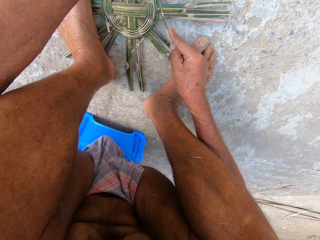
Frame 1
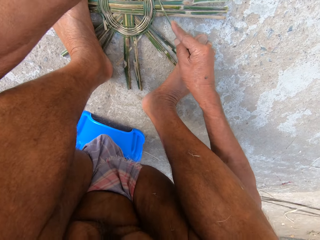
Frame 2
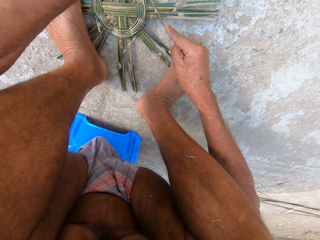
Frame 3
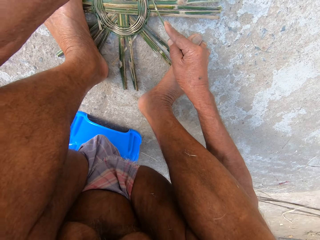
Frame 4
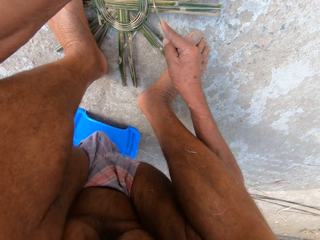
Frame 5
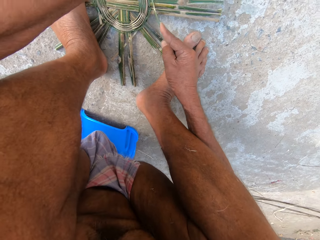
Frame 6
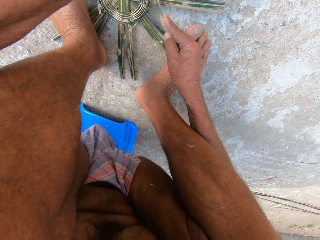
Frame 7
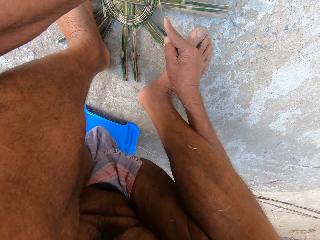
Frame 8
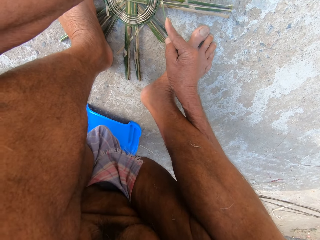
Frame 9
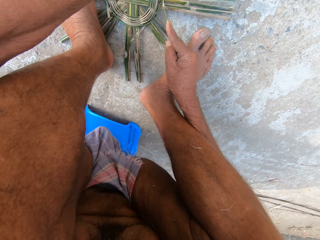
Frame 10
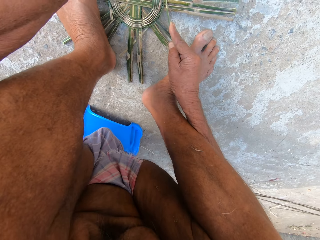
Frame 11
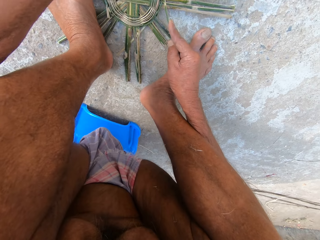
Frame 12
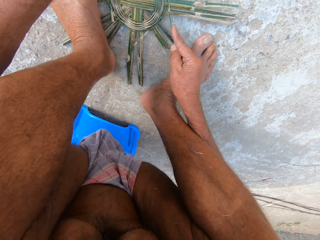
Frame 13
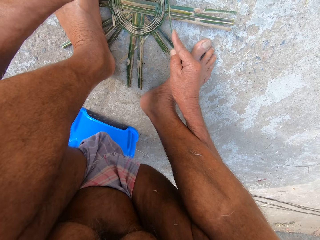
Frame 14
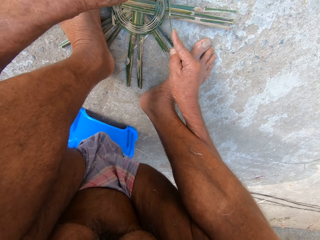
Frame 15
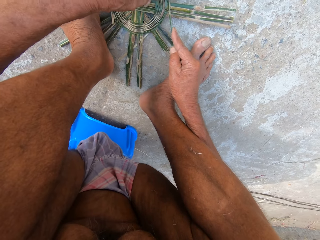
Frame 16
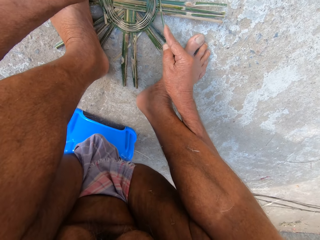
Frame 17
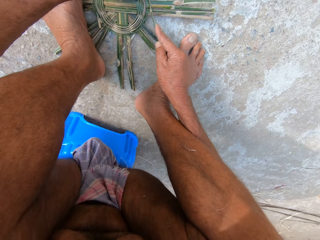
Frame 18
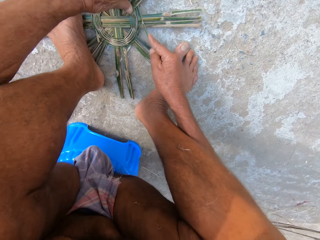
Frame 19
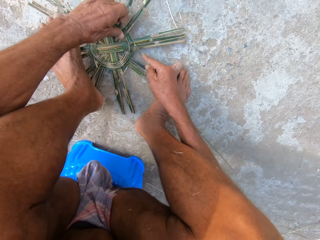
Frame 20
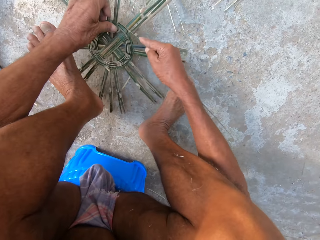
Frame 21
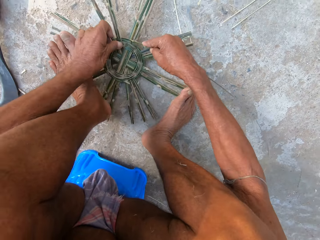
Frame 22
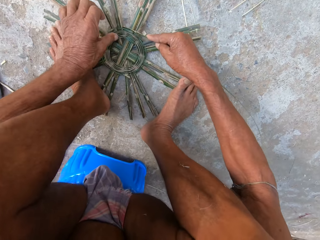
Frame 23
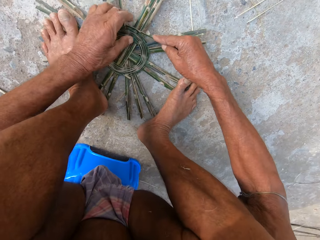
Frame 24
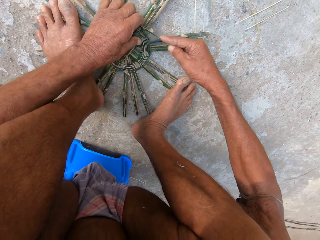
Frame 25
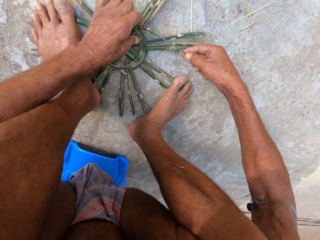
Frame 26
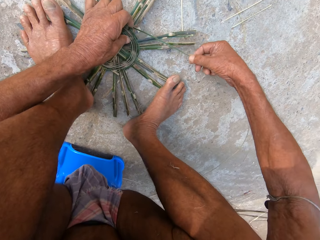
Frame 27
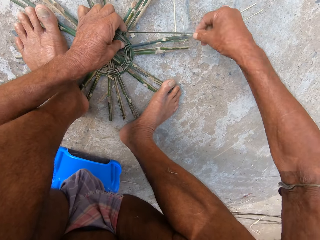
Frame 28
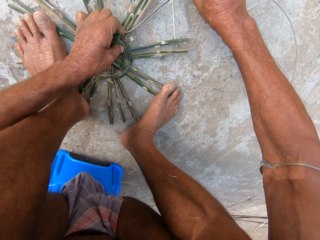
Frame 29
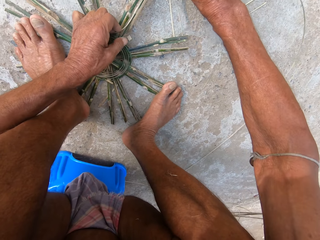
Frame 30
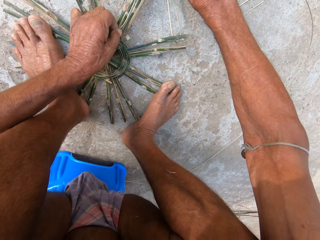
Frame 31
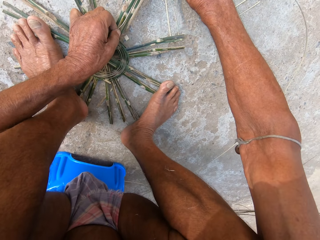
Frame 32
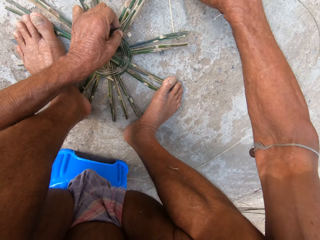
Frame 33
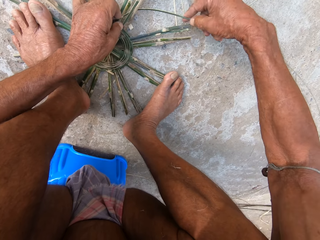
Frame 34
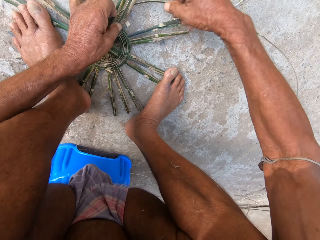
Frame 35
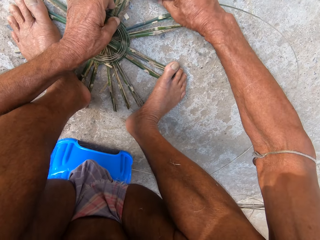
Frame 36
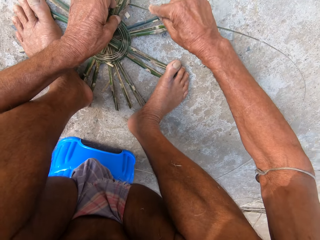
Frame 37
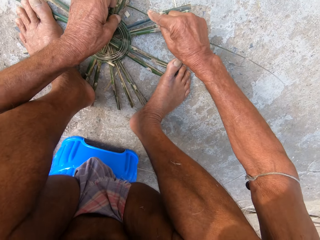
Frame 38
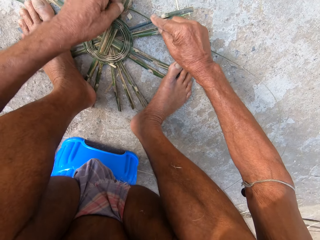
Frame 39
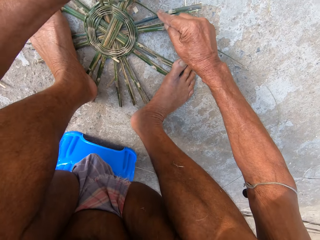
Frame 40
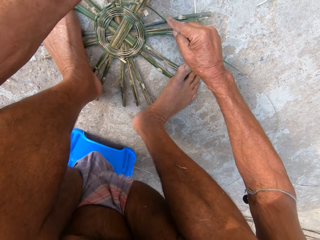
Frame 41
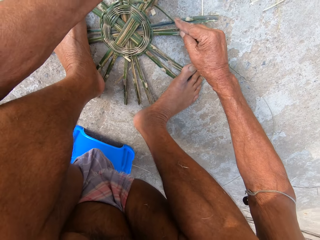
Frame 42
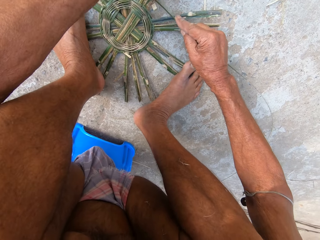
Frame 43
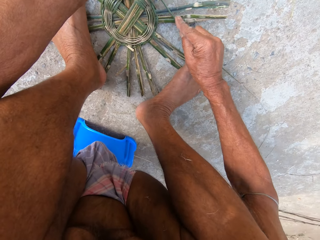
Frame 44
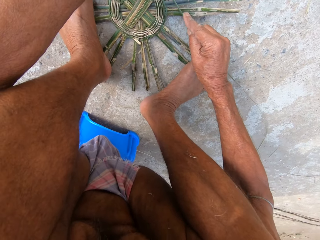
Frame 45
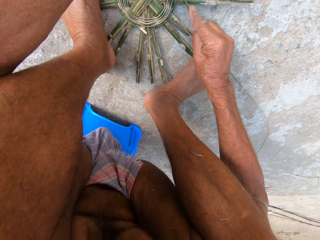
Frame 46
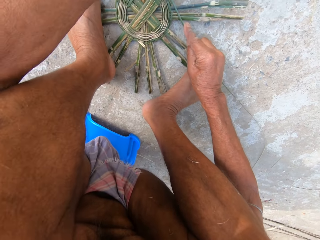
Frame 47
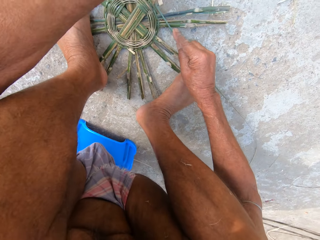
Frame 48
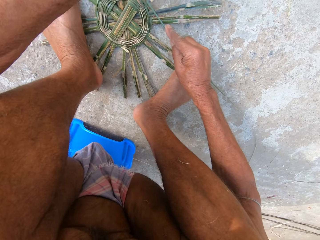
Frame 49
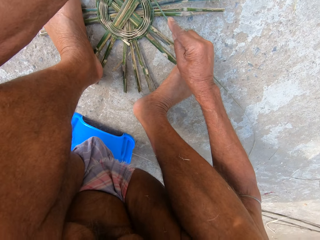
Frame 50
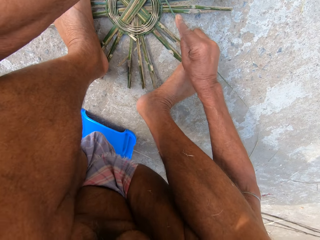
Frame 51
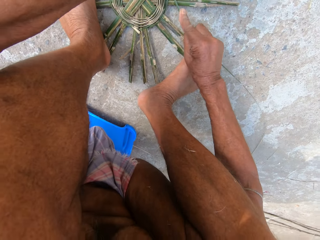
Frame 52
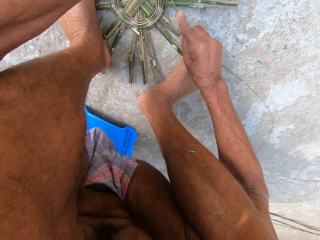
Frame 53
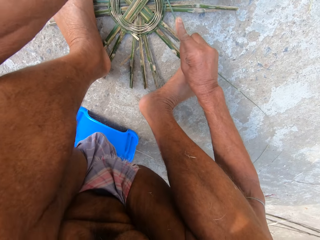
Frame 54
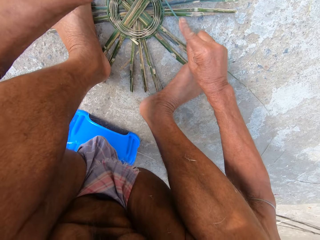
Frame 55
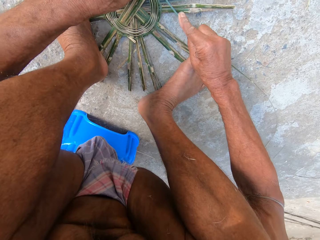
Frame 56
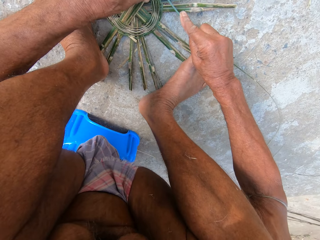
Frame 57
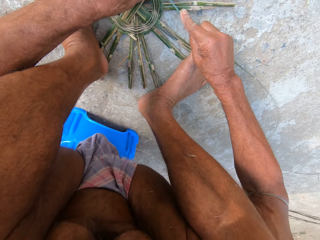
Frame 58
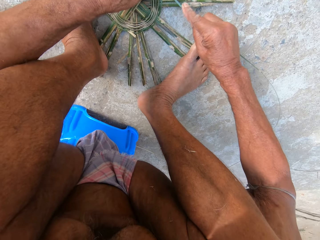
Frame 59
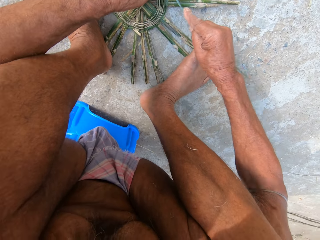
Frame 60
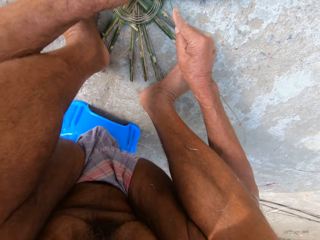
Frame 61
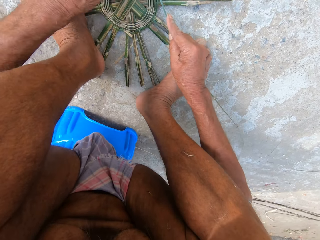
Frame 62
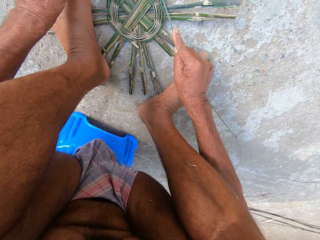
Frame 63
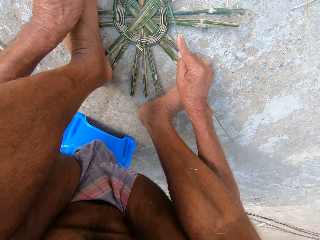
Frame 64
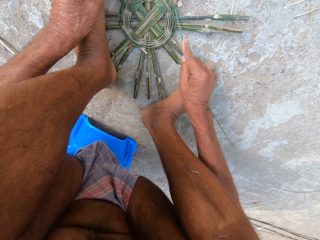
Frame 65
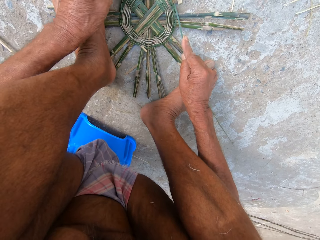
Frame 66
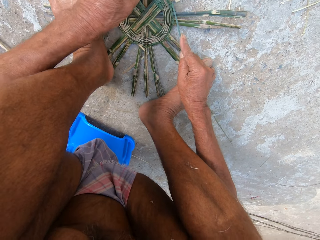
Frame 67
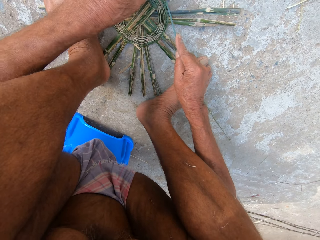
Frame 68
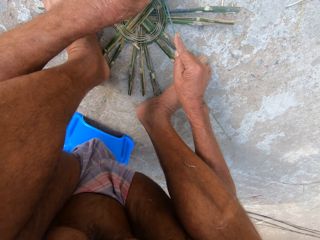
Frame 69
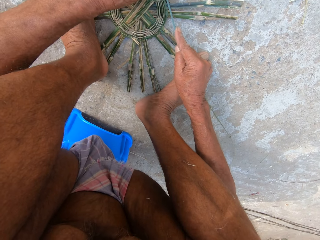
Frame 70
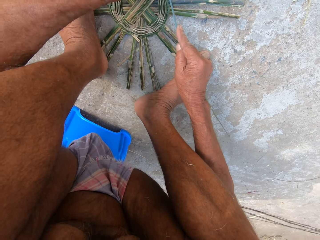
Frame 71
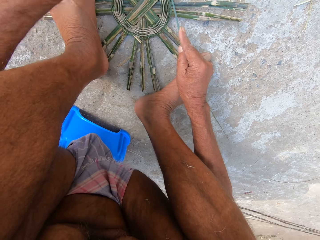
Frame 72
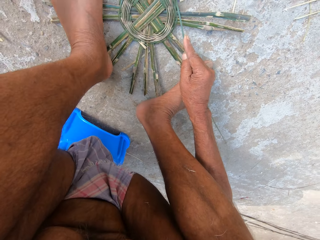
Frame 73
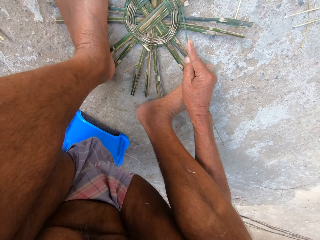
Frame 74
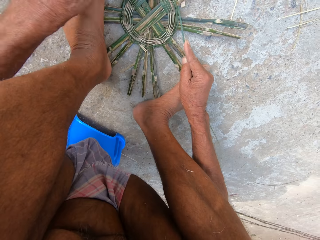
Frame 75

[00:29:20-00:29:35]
The camera wearer turns the bamboo basket on the floor with his left hand. He weaves the bamboo basket on the floor with both hands. He picks up something. He hits something. He weaves something.

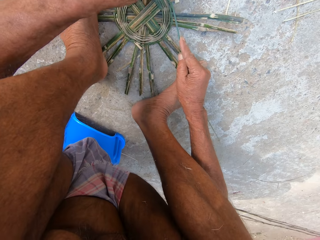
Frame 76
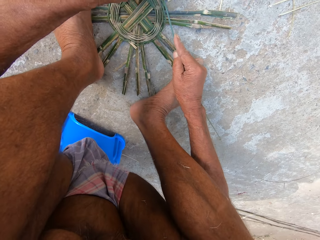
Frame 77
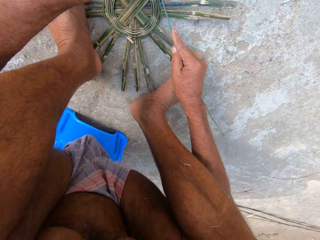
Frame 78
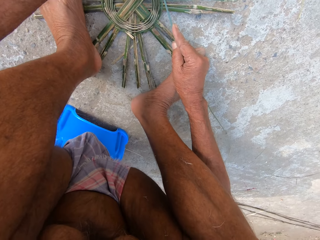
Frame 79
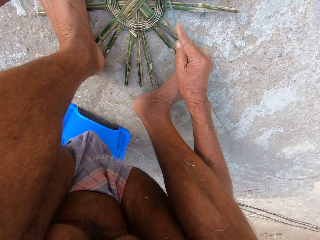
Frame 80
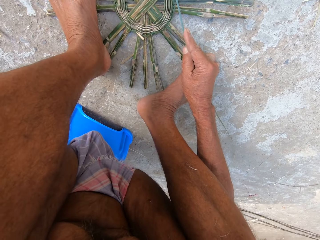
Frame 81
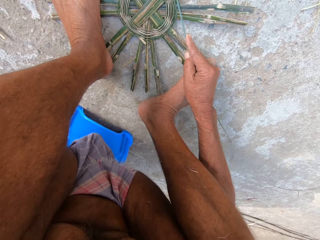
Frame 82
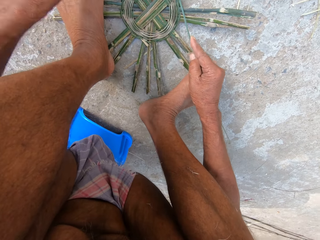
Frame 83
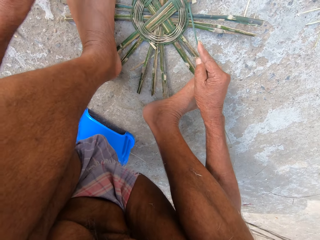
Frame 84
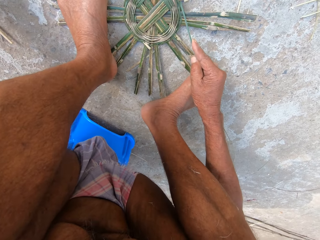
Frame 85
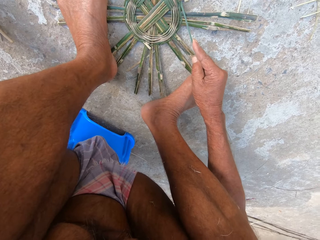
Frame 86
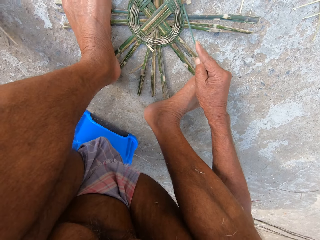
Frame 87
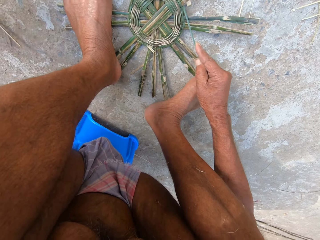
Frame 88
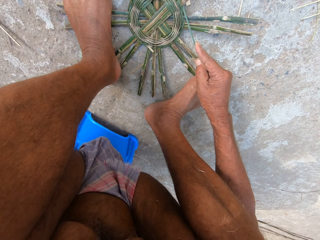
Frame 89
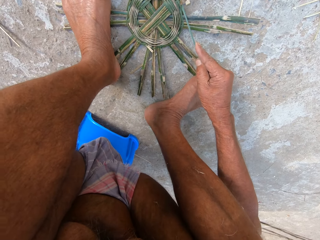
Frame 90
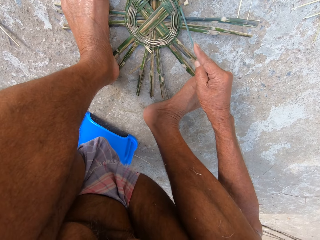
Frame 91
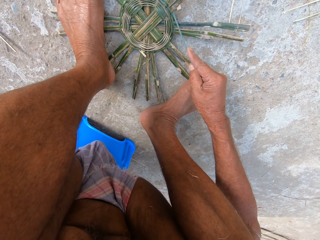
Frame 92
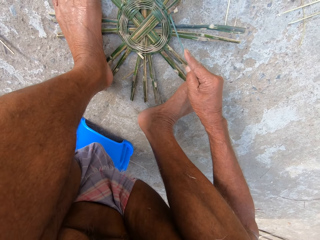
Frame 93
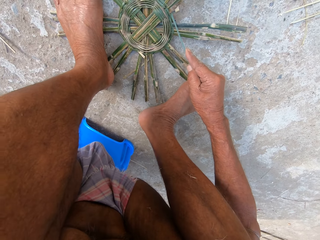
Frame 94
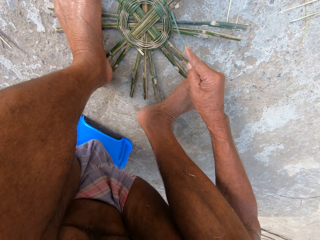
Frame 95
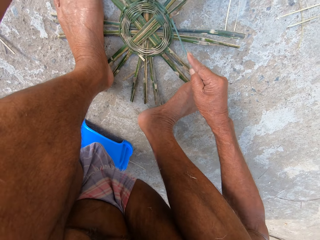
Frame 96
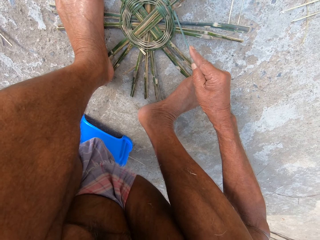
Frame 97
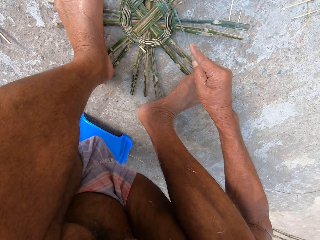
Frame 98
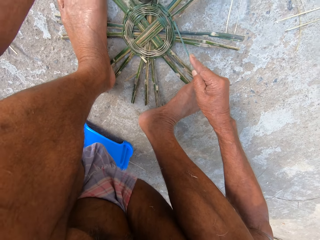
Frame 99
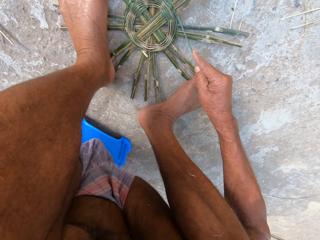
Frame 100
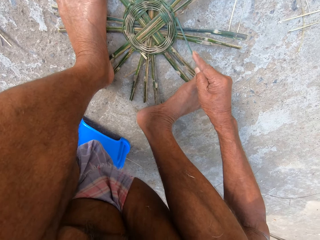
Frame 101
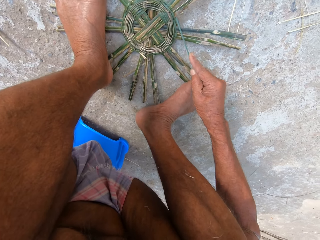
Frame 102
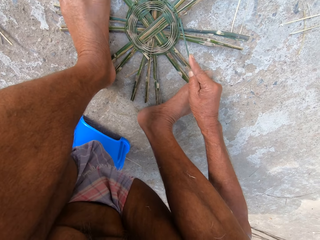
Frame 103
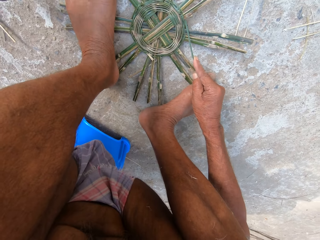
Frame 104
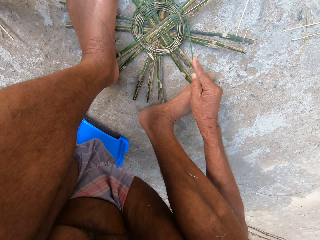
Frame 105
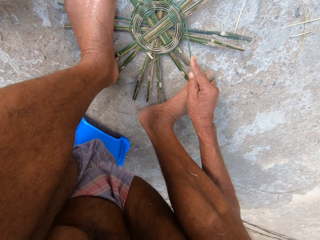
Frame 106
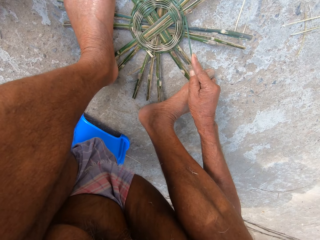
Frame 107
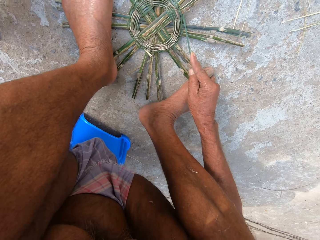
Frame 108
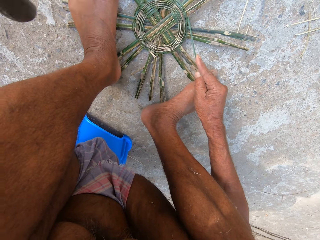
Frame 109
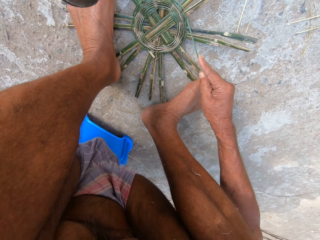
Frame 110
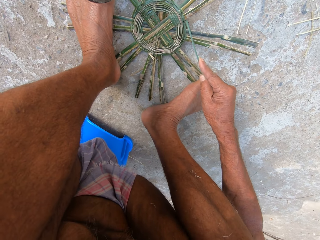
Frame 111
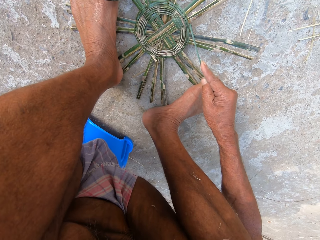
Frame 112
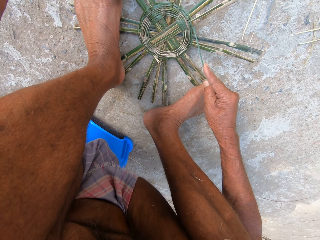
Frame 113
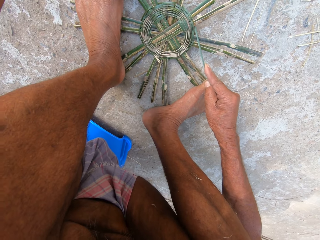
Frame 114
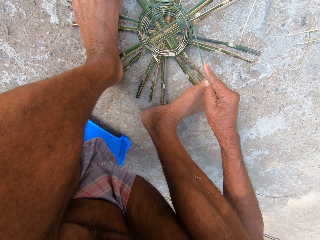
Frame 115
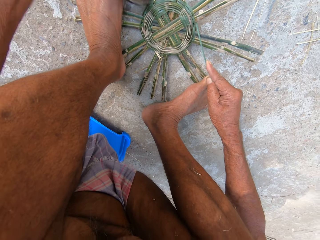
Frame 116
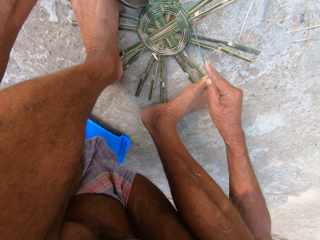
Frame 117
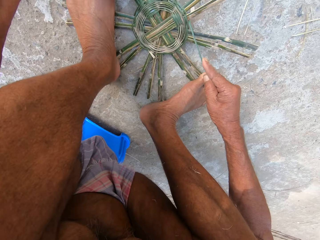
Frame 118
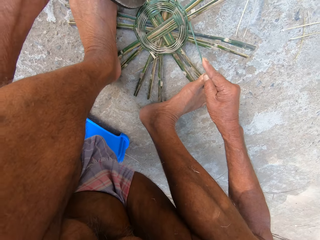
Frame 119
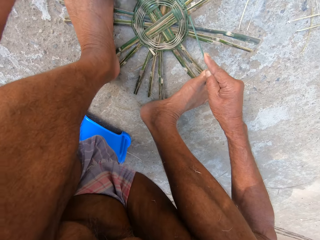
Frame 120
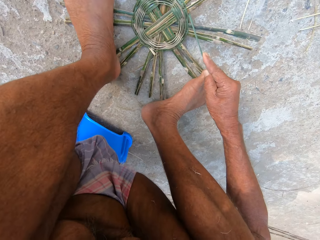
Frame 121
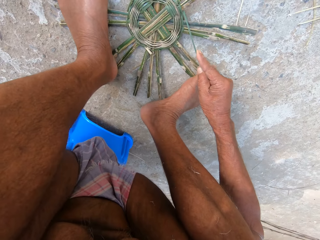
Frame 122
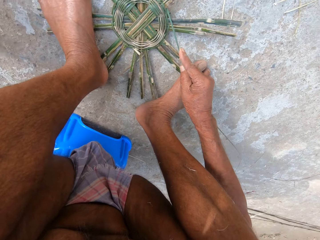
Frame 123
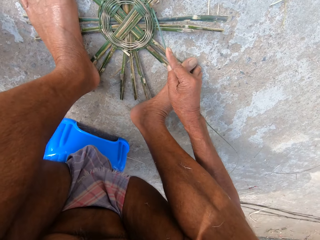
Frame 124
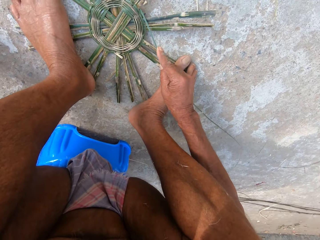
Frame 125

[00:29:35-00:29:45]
The camera wearer picks the machete from the floor with his left hand. He hits the bamboo basket on the floor with the machete in his left hand. He drops the machete on the floor with his left hand. He picks the machete from the floor with his left hand. He hits the bamboo basket on the floor with the machete in his left hand.
